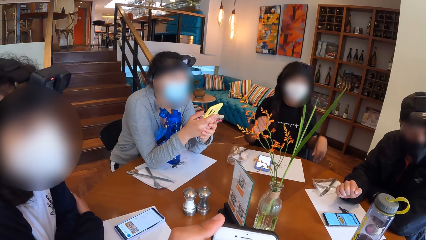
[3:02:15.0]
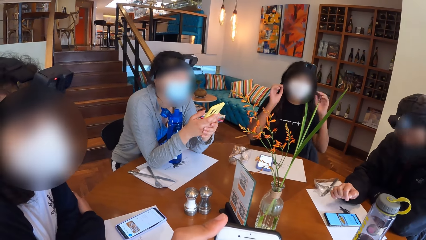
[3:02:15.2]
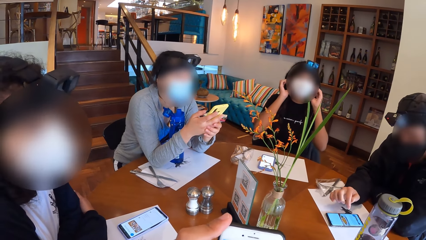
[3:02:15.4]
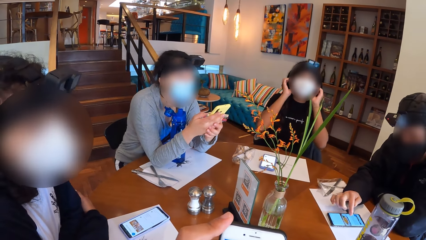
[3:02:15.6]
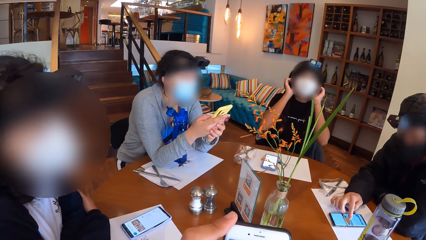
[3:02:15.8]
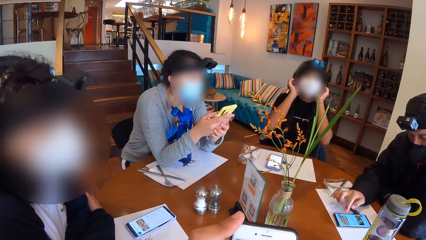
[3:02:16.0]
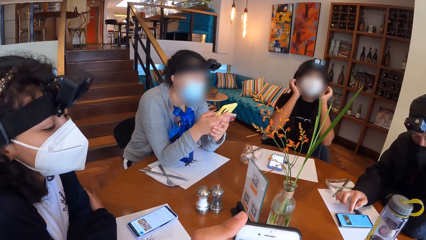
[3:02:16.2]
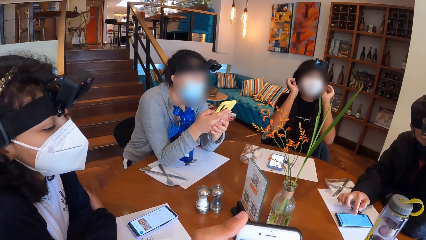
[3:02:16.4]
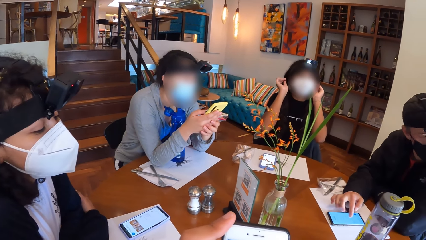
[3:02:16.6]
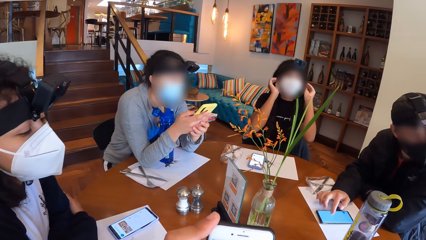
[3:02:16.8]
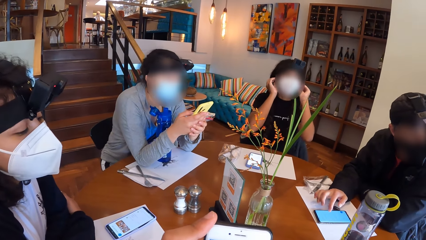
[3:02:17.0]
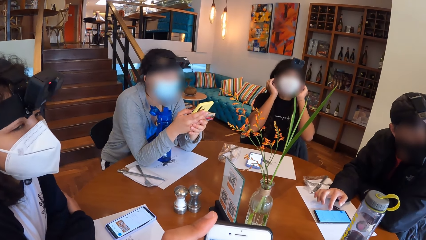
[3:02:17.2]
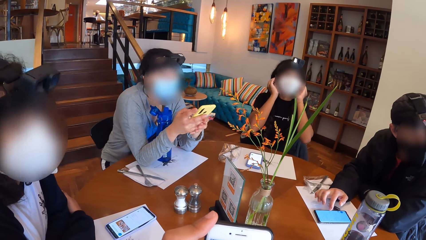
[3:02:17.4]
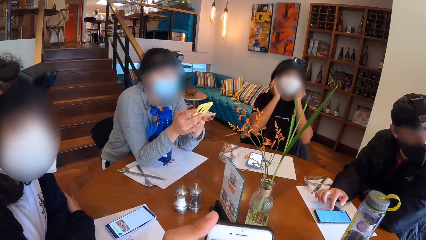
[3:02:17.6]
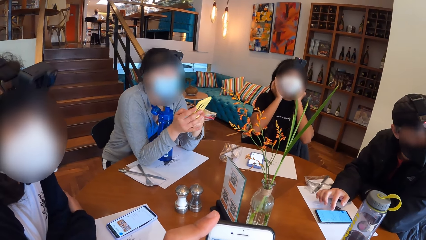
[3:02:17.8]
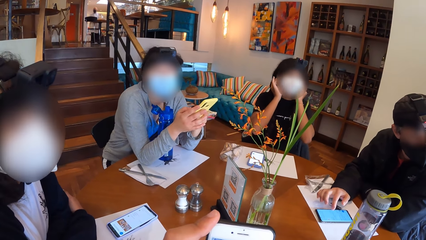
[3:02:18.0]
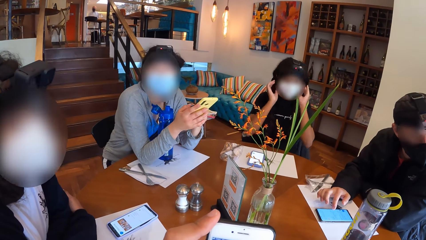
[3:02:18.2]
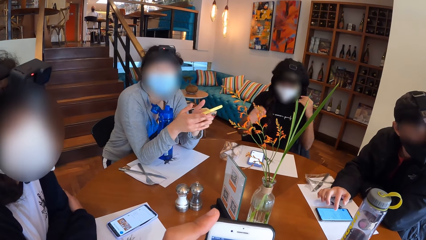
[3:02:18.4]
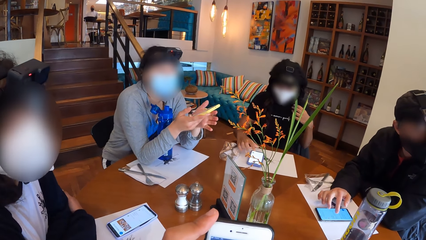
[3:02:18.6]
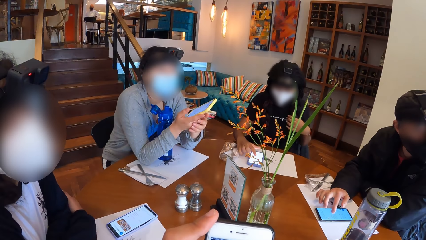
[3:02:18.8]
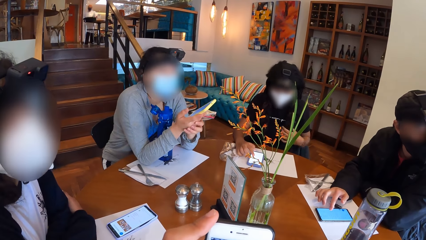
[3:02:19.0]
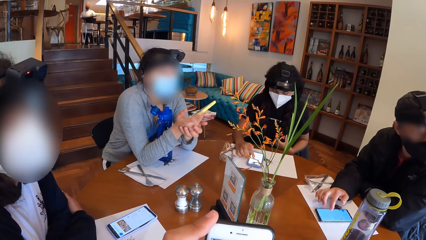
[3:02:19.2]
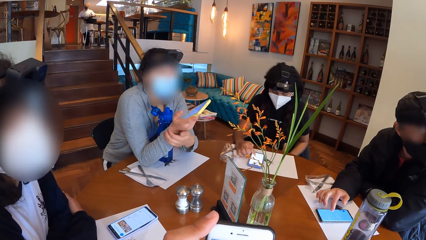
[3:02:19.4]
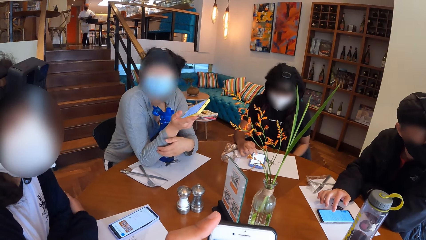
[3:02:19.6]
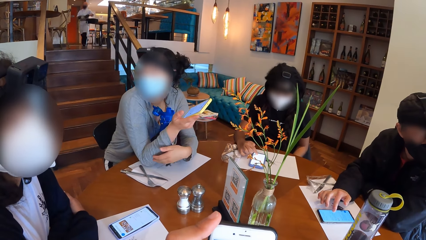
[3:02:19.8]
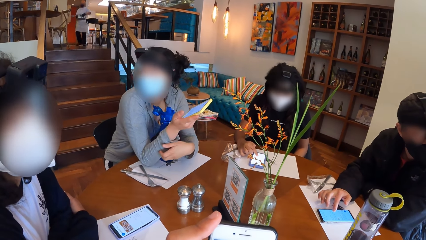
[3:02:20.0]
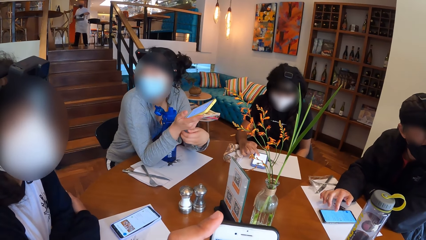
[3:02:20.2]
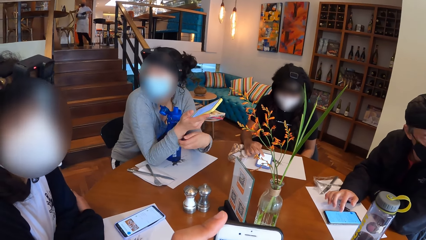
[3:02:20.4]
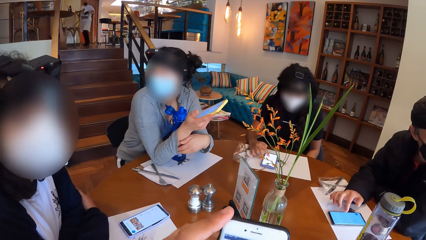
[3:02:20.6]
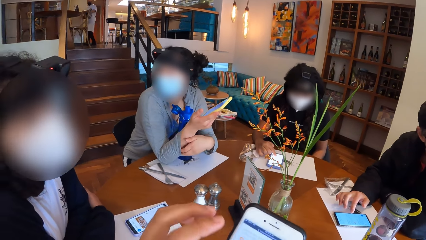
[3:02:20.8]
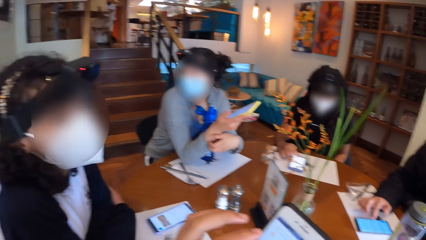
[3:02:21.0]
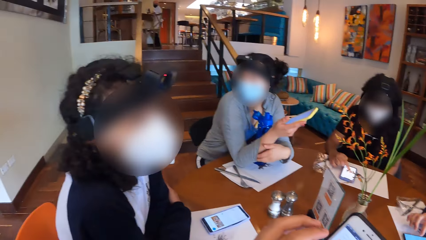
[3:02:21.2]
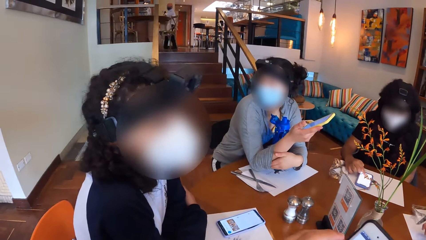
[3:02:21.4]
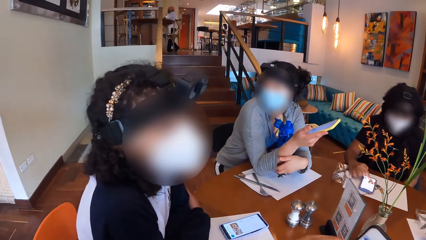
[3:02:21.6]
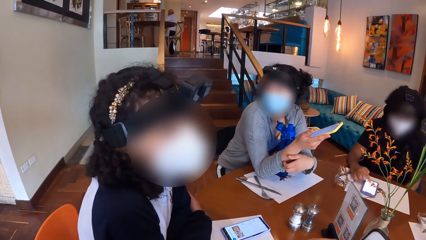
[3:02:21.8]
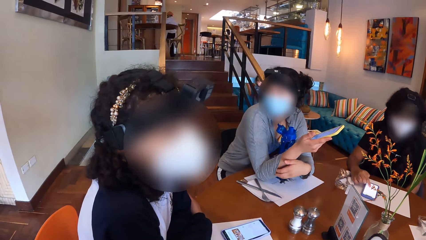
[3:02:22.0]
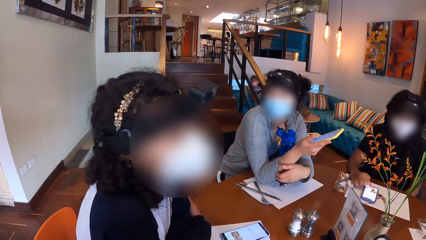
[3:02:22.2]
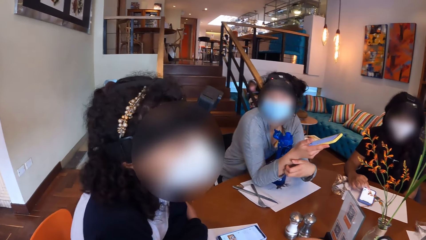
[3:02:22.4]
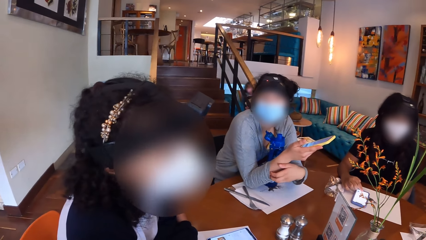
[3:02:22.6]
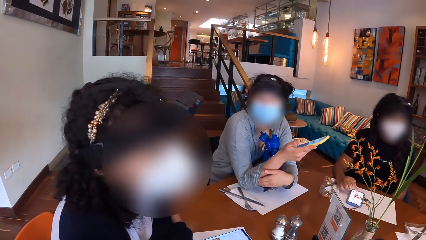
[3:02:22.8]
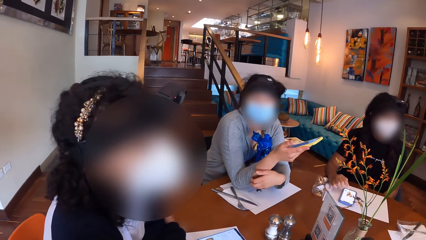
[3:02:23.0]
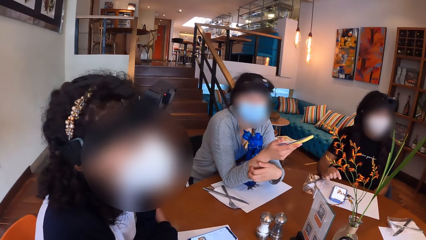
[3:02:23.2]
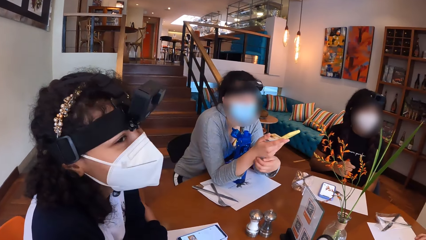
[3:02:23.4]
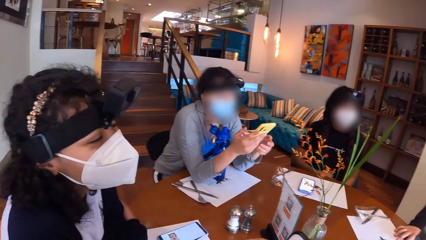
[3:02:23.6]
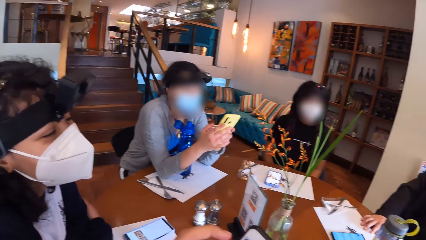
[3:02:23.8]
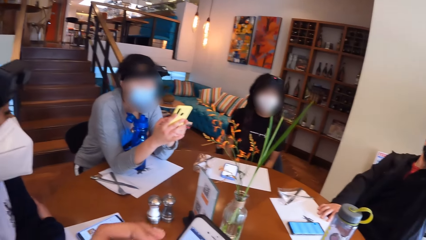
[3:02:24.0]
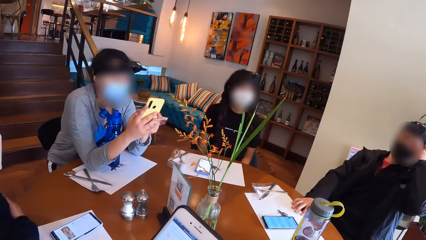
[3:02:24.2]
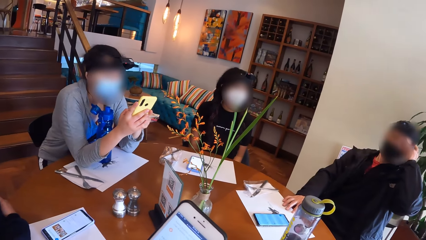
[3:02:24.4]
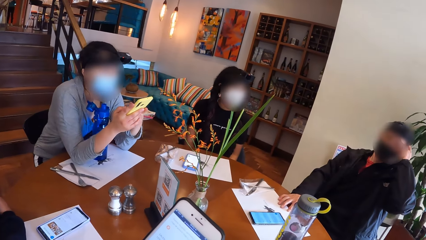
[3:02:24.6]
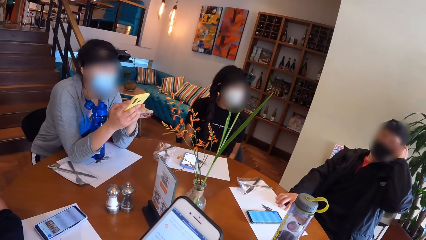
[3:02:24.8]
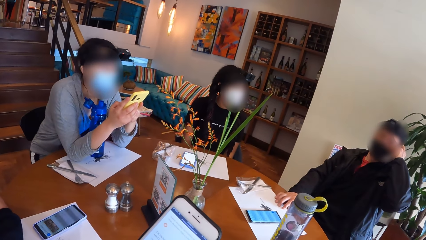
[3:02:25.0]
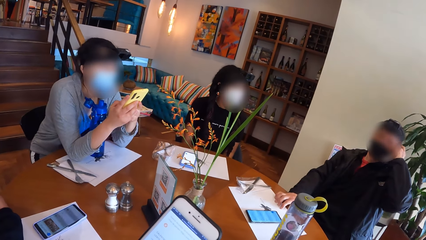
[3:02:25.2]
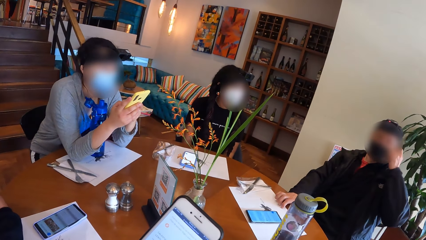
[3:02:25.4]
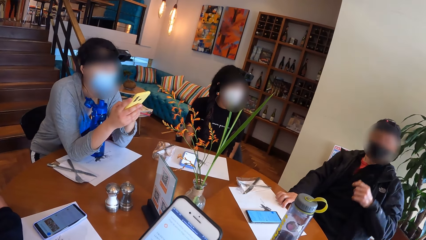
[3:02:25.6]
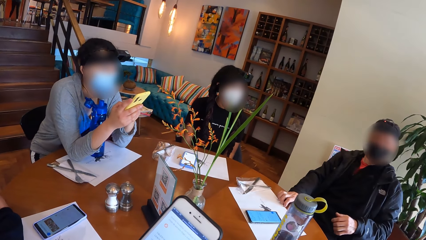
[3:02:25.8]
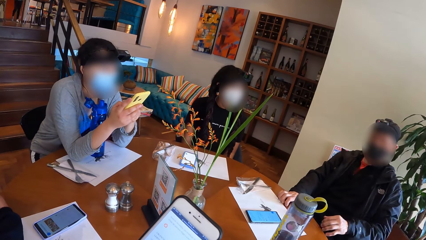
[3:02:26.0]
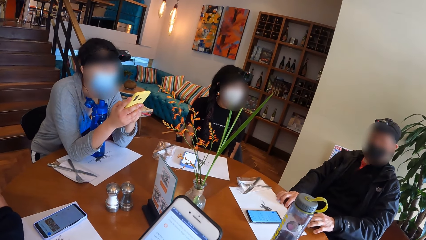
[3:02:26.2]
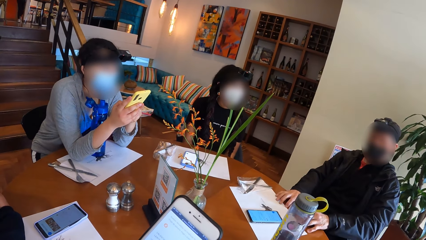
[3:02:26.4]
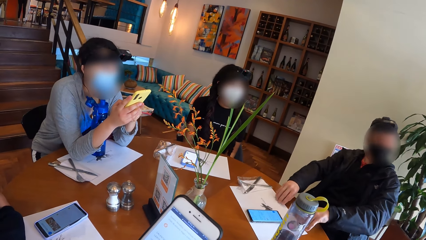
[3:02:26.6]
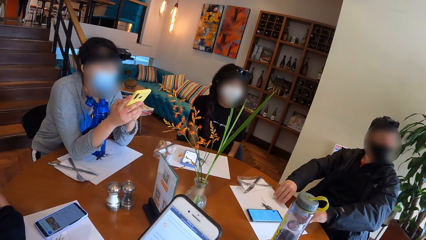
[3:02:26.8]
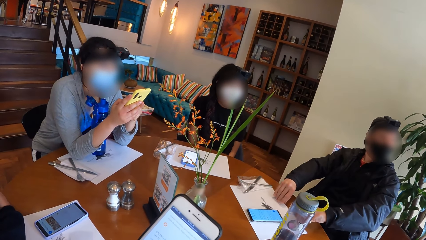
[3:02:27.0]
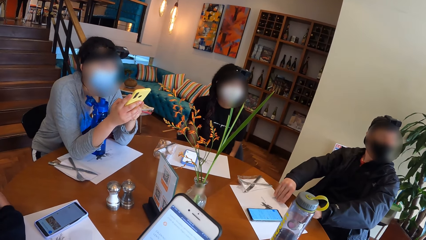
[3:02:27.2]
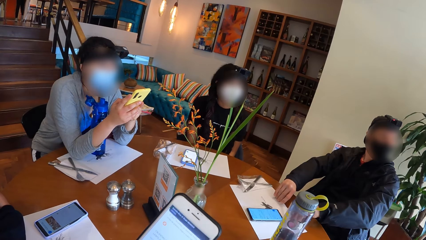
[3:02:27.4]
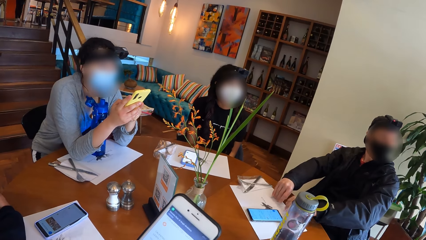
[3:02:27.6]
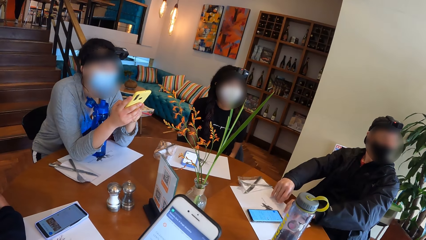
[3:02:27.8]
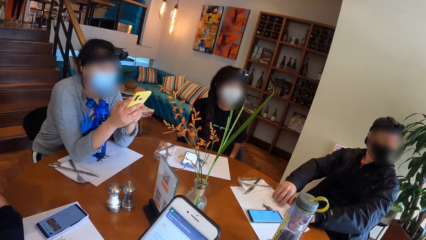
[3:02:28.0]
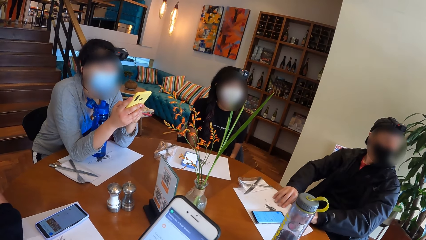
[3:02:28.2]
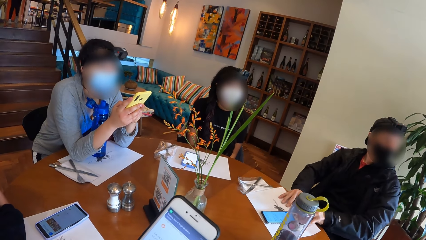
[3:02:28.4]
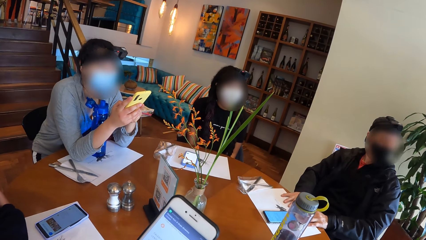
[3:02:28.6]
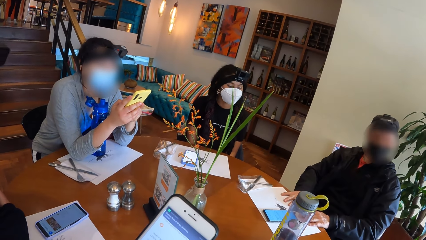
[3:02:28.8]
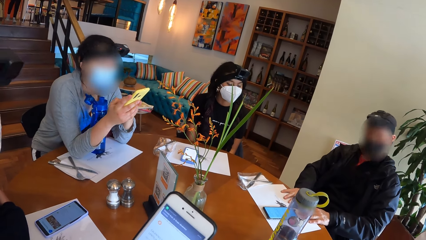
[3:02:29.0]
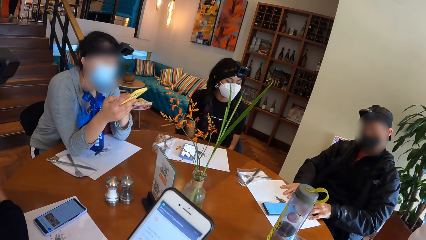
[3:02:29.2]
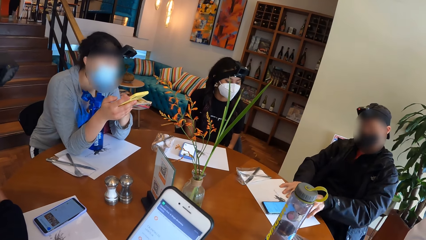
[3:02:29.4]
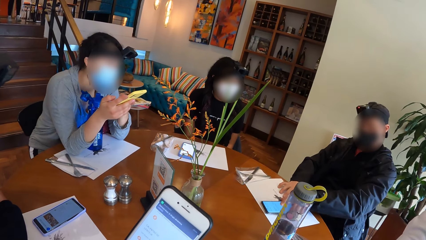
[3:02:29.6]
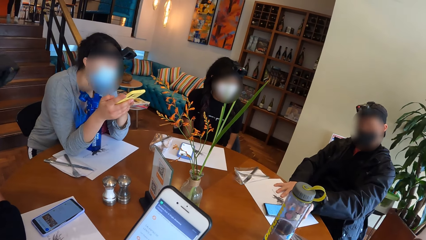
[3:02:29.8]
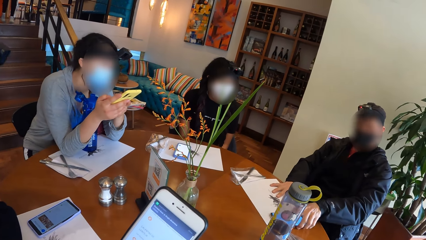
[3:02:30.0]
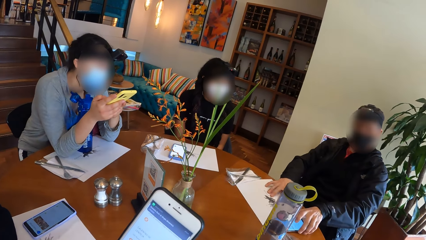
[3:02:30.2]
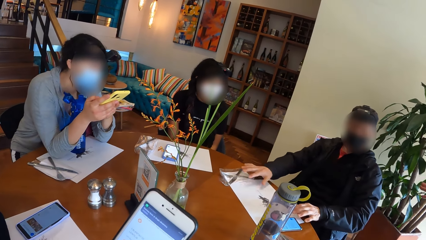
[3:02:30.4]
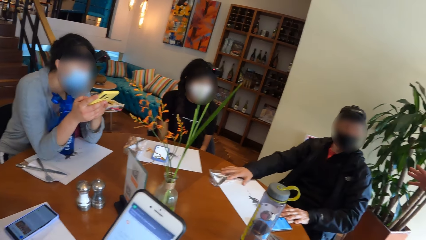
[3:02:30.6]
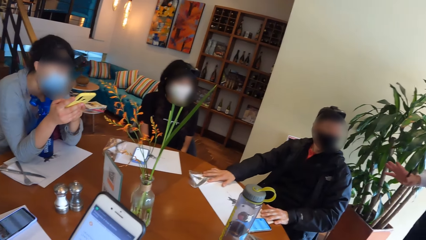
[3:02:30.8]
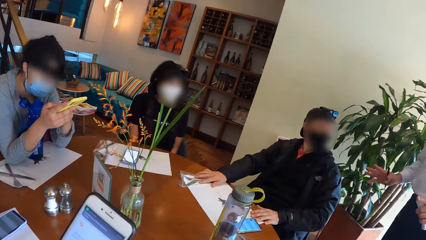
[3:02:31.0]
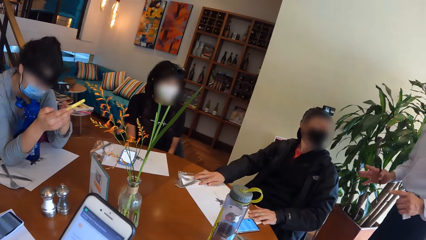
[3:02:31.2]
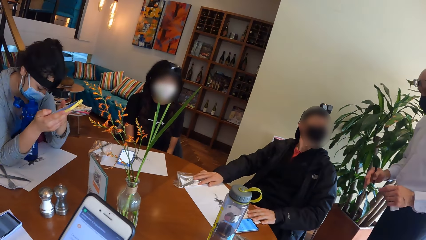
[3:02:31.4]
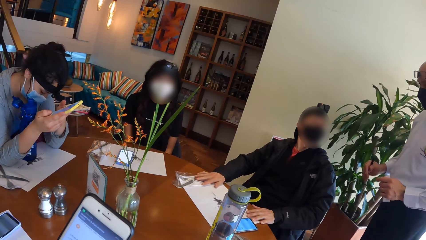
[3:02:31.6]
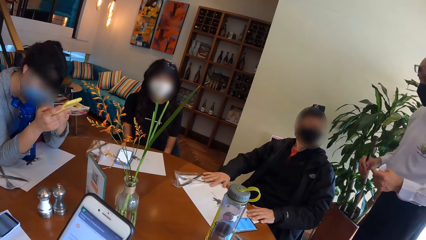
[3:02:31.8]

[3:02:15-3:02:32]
The woman adjusts her face mask with both hands and operates her phone with her right hand. Another woman scratches her right hand with her left hand. The man adjusts the paper on the table with both hands.
